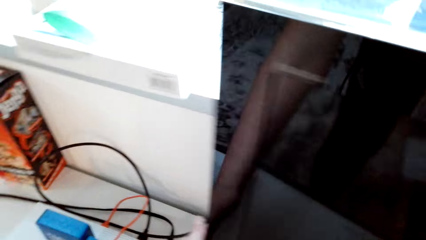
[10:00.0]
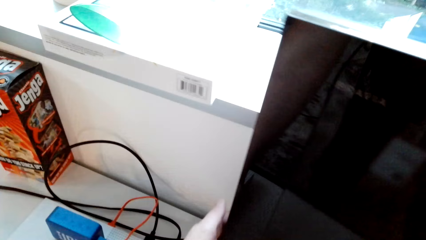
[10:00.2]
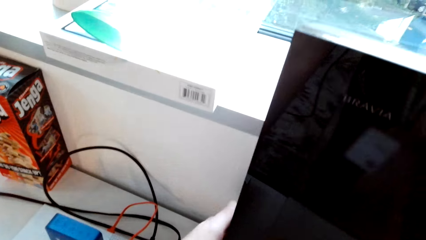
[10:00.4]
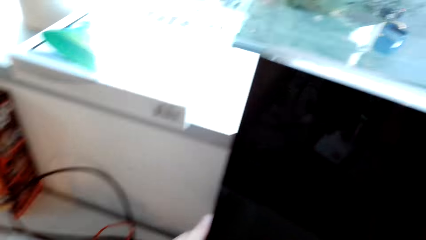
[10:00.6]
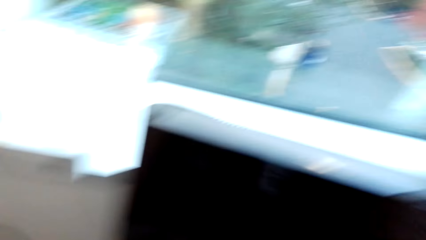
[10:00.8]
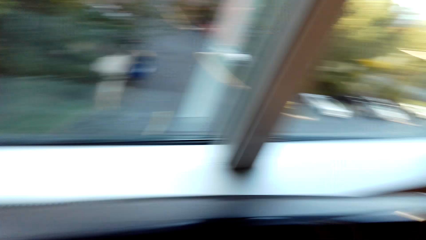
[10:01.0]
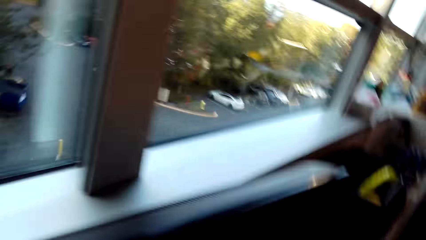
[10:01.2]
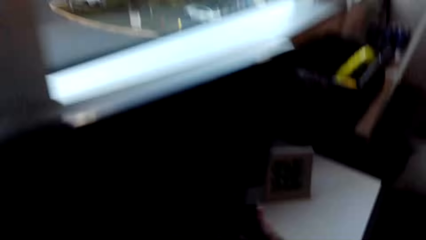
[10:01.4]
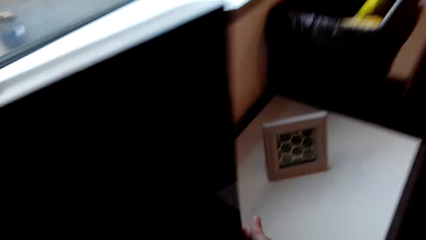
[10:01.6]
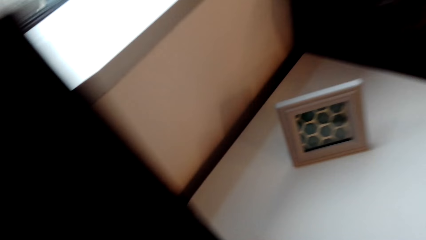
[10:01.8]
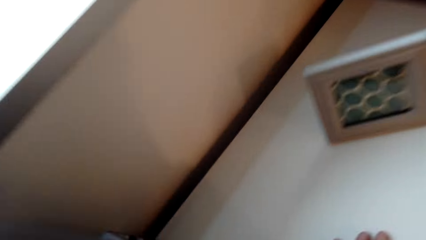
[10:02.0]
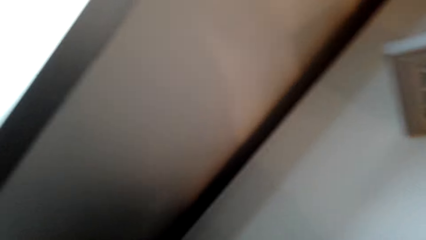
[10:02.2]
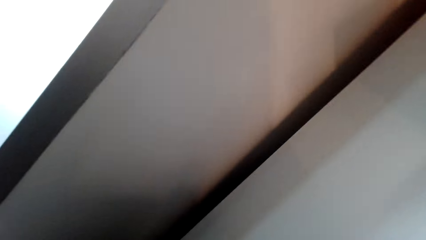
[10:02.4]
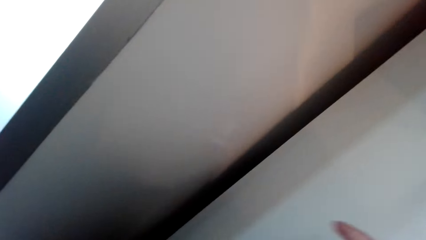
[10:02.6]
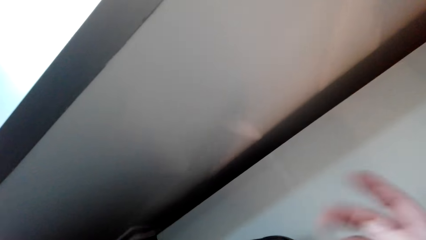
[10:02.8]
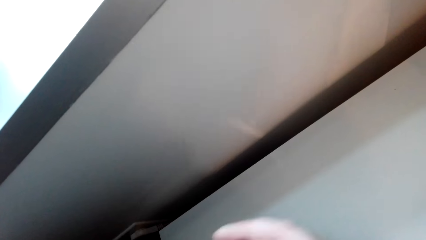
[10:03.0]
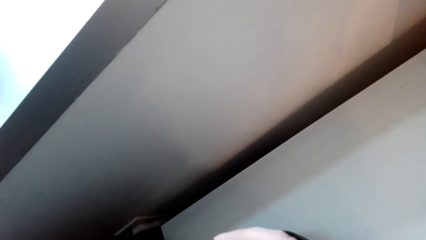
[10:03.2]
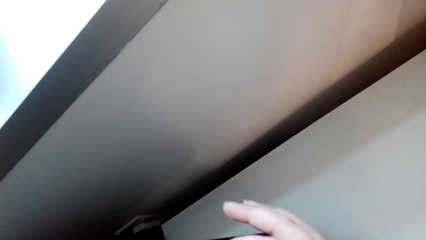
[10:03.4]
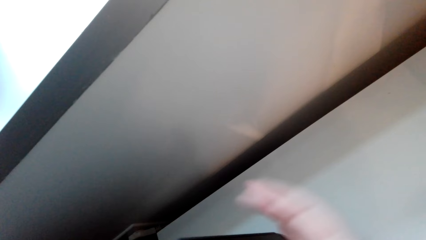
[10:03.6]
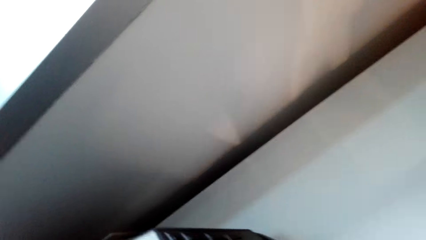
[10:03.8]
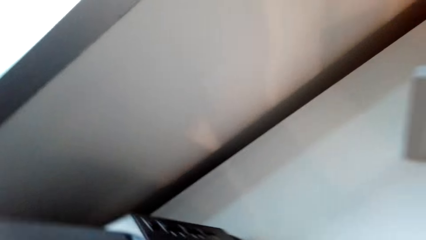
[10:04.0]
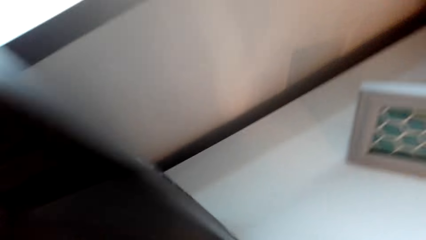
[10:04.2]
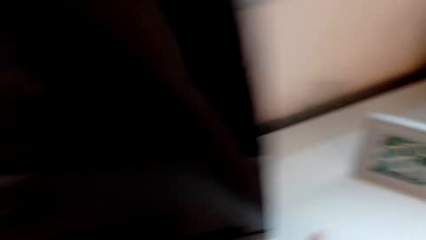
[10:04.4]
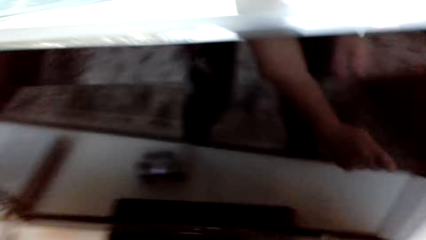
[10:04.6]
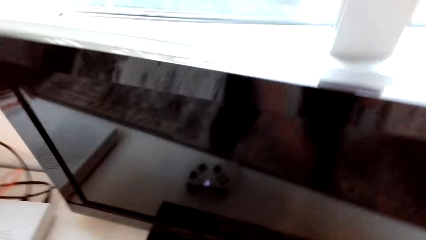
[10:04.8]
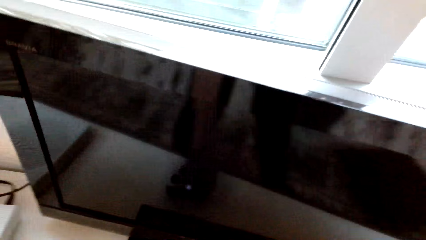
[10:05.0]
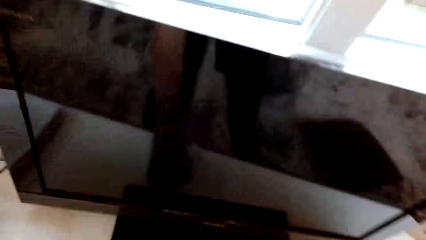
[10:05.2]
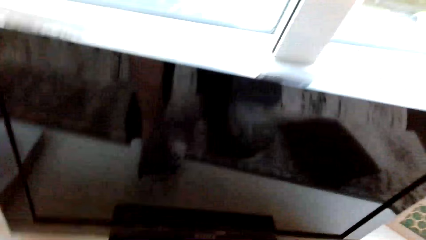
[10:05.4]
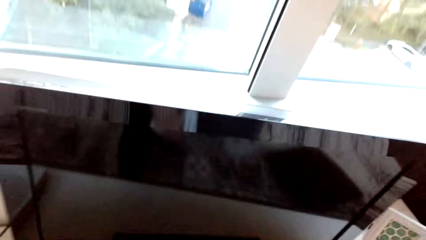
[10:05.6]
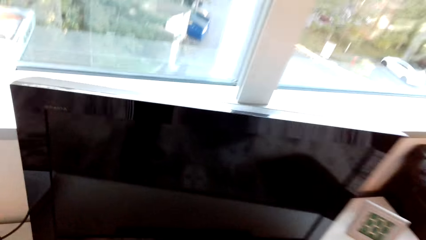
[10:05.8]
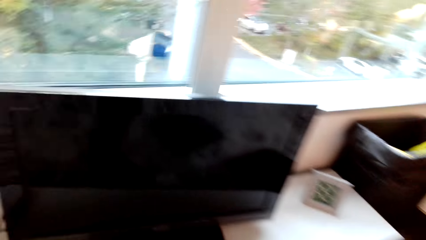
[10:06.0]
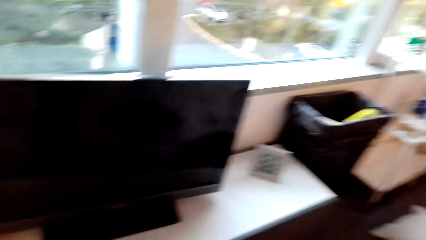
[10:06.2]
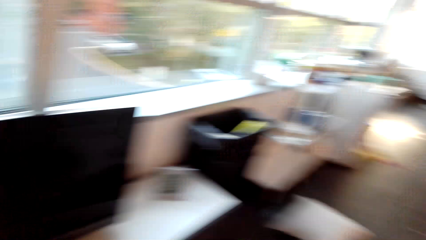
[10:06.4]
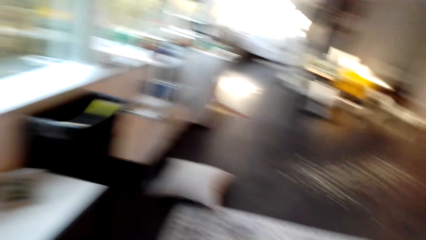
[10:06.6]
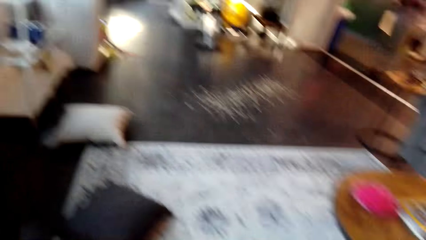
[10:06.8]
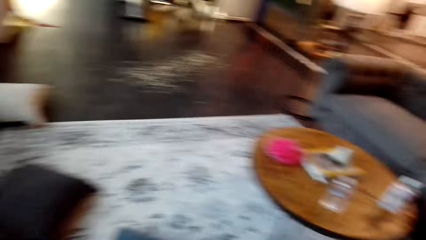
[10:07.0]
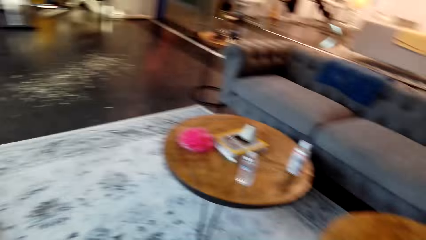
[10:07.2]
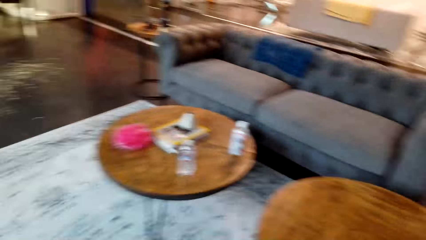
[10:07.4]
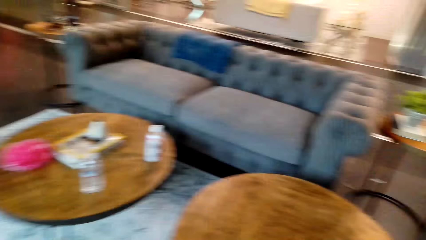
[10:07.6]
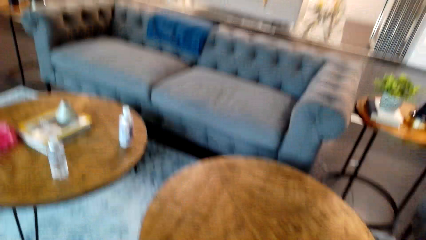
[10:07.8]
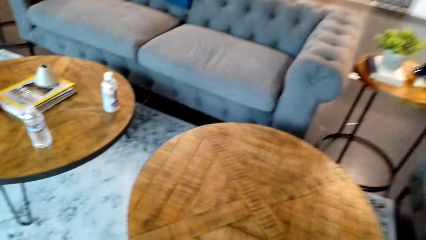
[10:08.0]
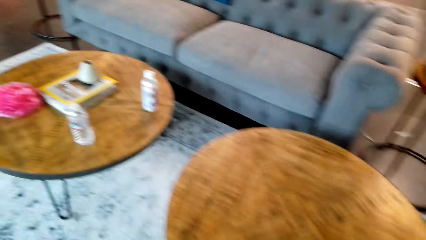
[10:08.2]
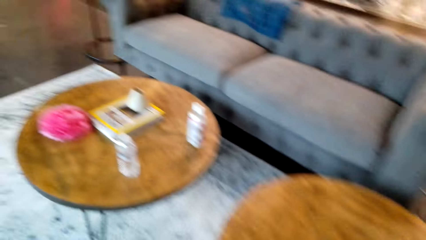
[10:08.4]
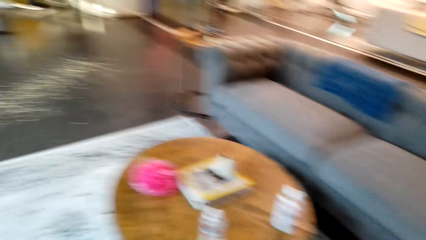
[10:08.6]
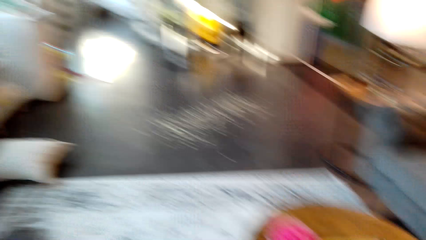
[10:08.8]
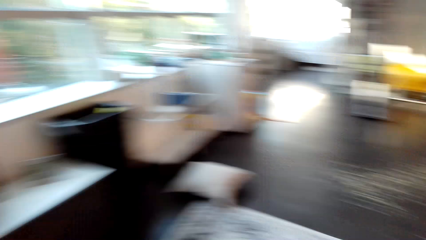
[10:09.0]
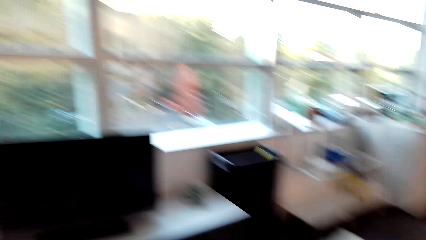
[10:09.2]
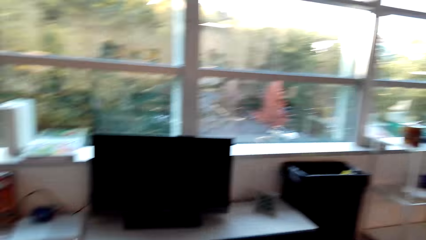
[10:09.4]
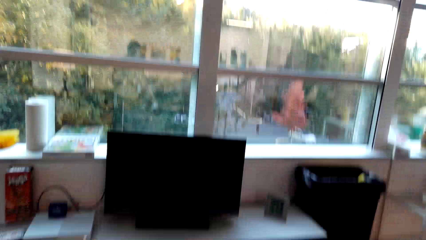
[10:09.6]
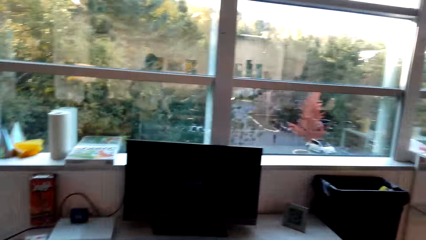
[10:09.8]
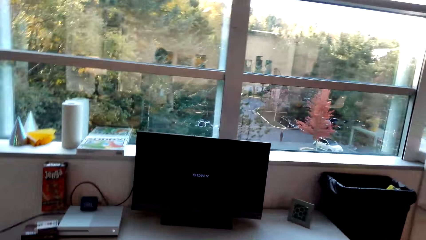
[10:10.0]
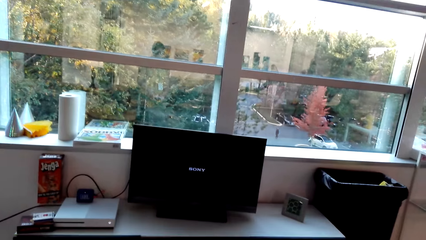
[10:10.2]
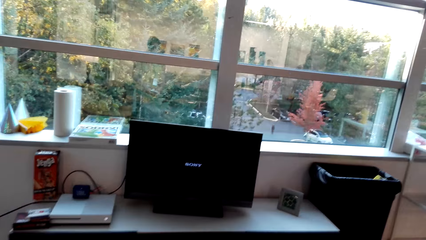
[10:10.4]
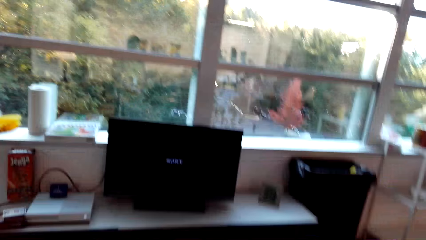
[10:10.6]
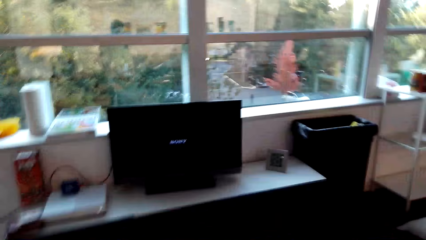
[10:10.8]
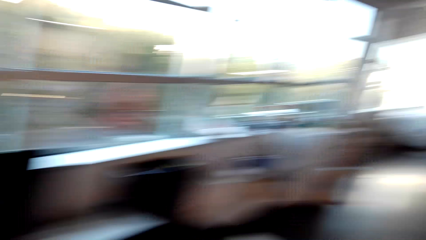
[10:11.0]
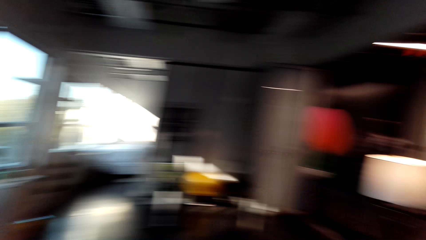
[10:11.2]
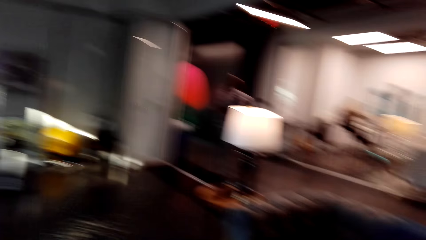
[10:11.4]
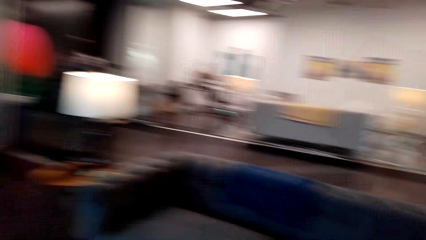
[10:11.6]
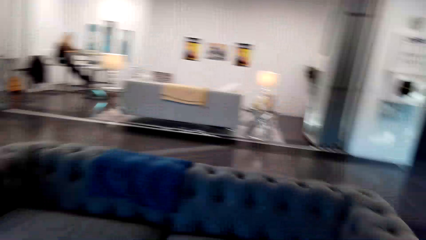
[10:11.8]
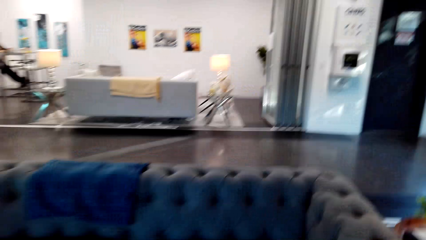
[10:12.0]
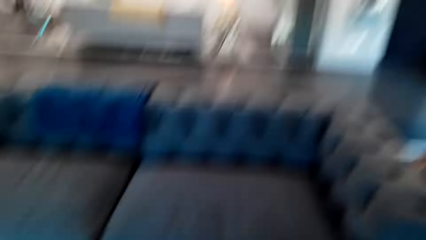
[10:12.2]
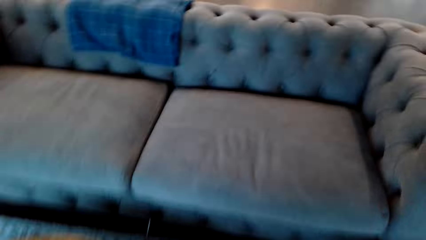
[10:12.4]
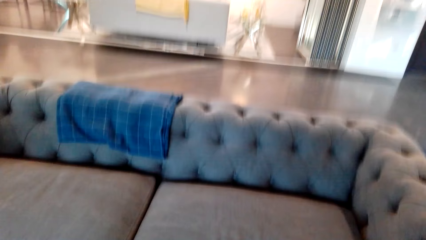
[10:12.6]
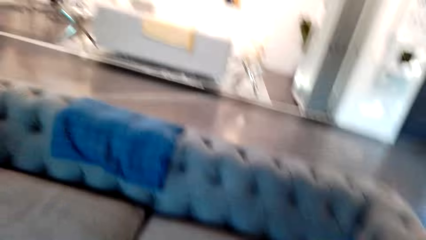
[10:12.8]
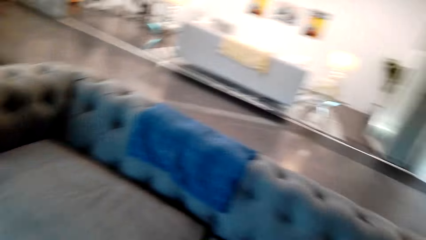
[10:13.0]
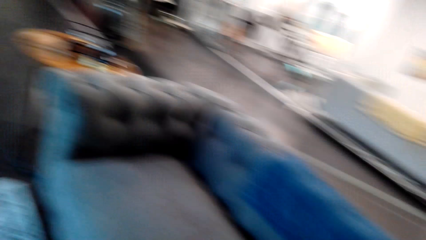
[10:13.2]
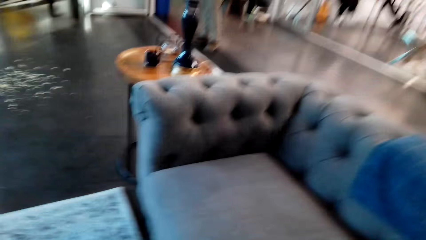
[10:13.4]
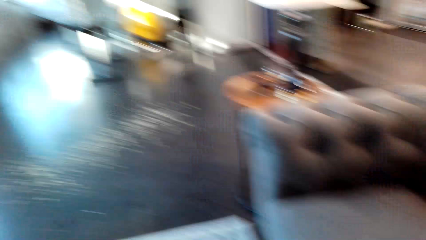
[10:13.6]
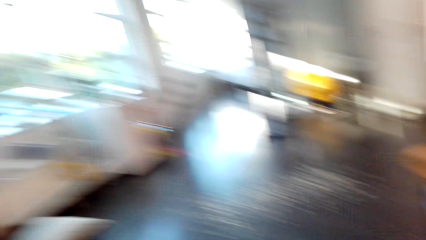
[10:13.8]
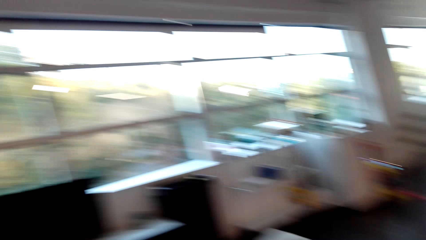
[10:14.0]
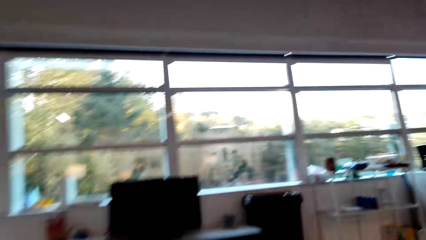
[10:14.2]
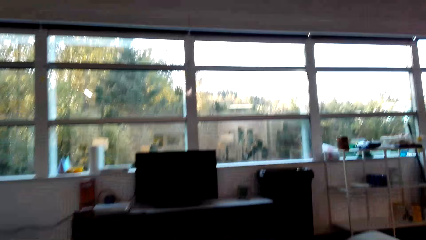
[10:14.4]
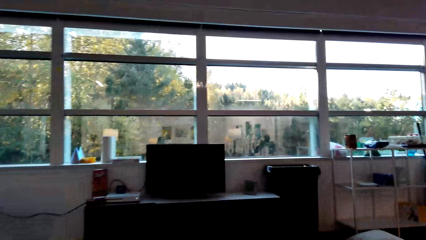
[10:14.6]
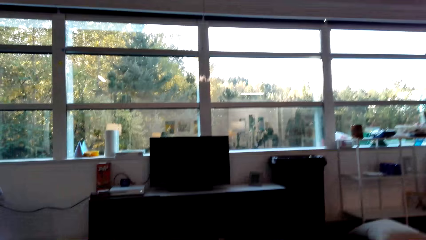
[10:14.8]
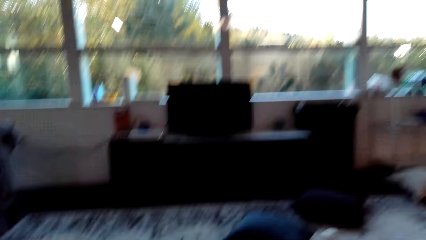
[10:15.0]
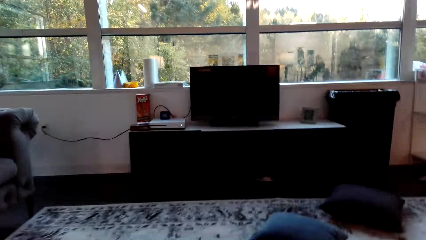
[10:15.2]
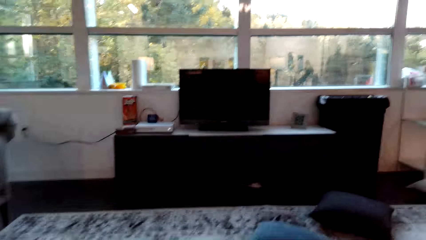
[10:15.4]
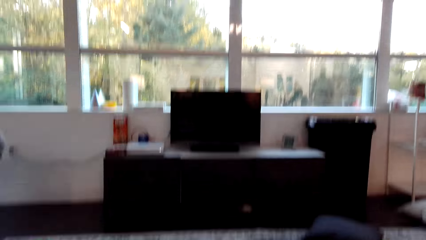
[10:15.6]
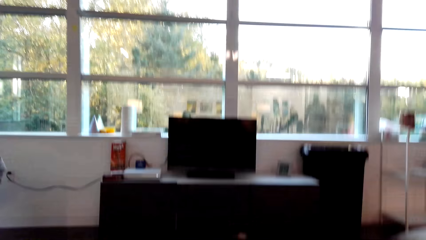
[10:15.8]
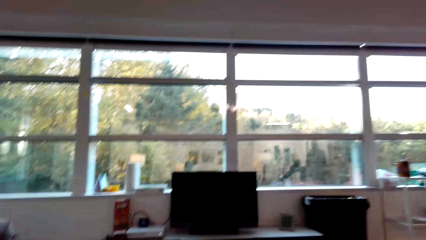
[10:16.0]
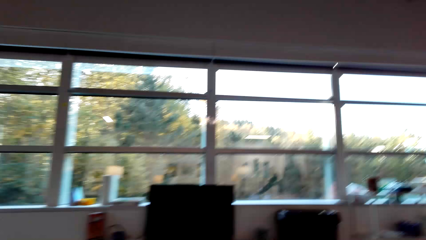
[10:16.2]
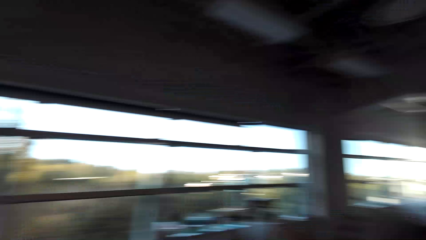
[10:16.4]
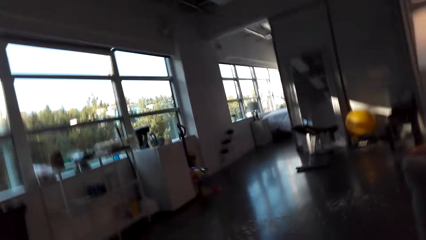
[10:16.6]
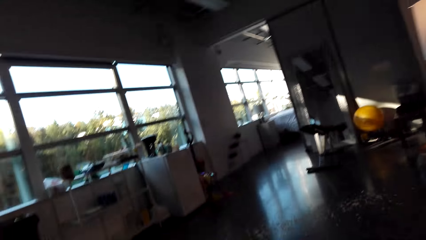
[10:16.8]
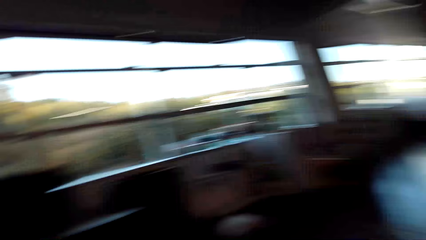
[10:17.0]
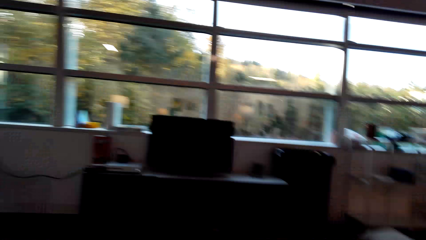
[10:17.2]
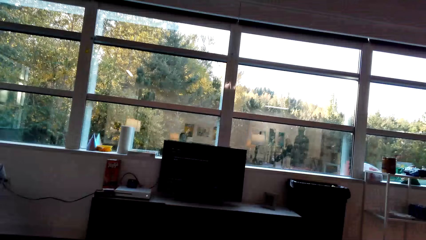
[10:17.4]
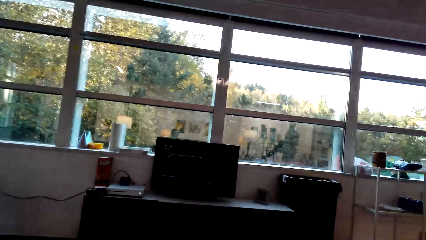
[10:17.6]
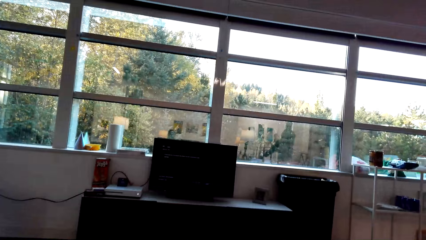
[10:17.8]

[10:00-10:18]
The camera wearer operates the television.
